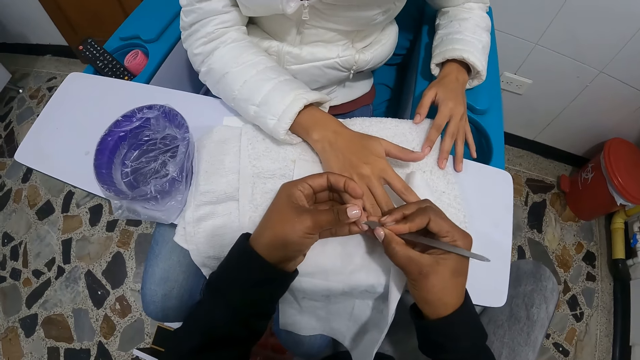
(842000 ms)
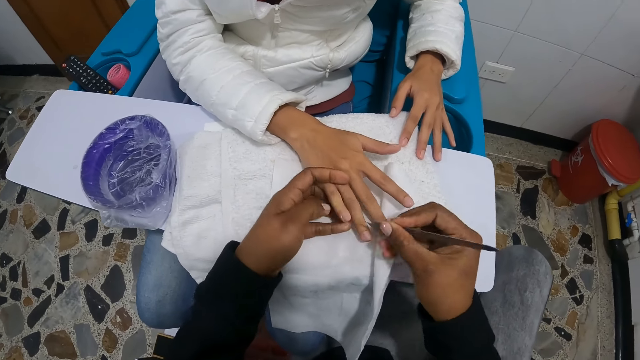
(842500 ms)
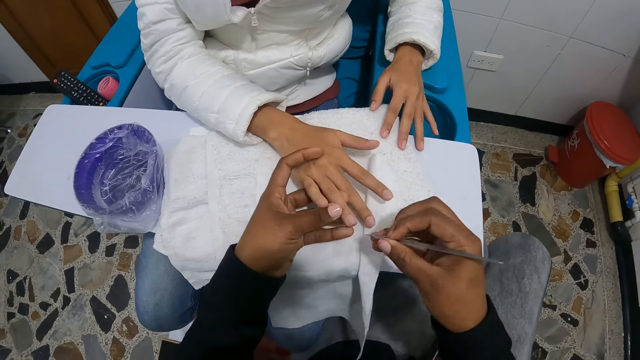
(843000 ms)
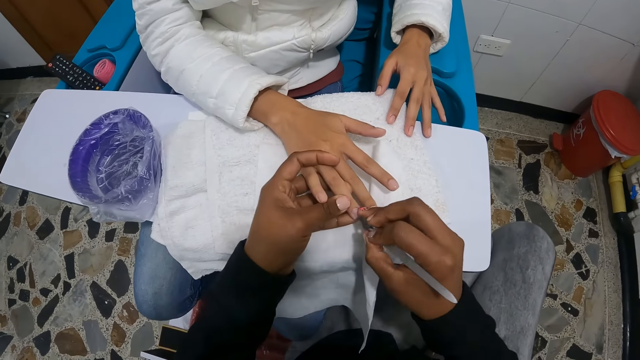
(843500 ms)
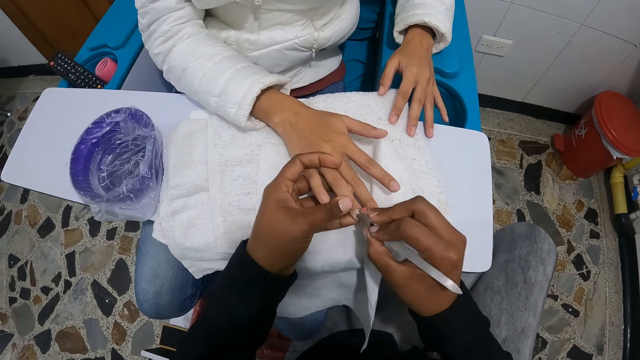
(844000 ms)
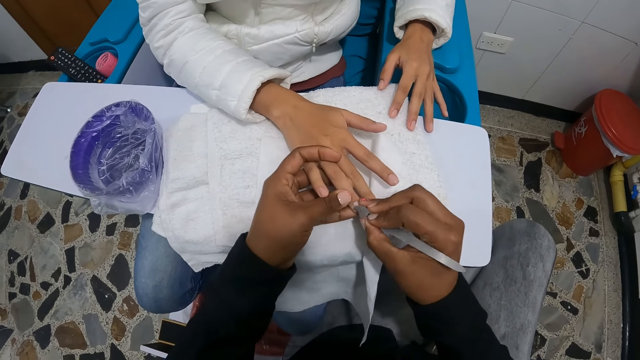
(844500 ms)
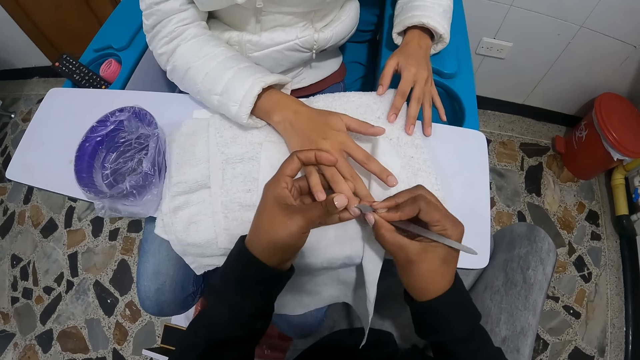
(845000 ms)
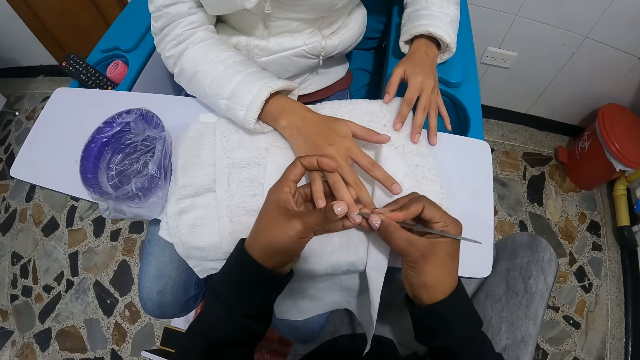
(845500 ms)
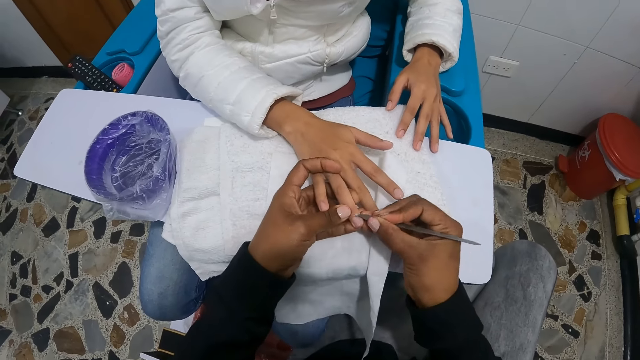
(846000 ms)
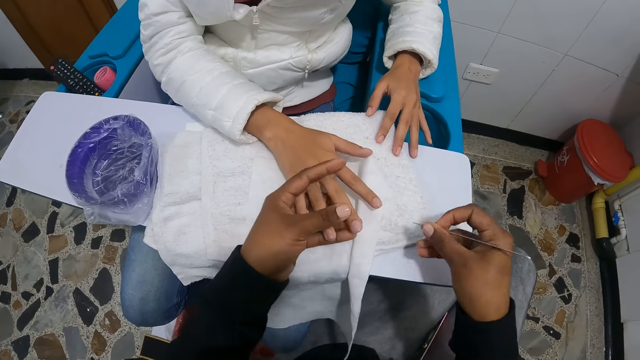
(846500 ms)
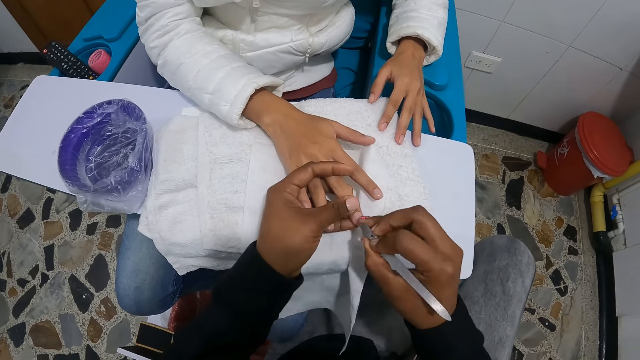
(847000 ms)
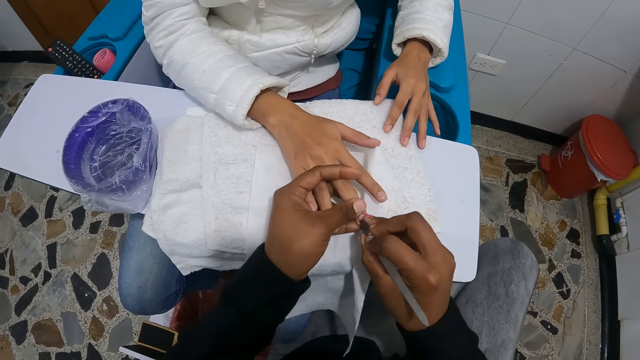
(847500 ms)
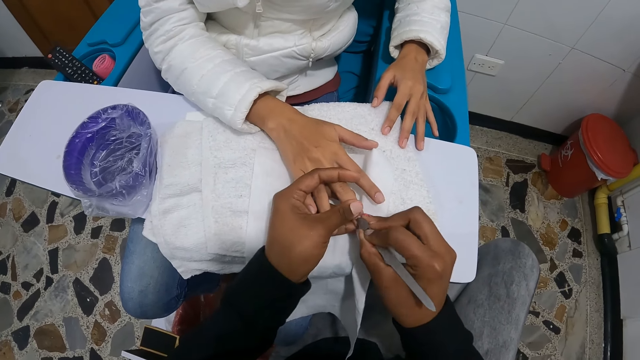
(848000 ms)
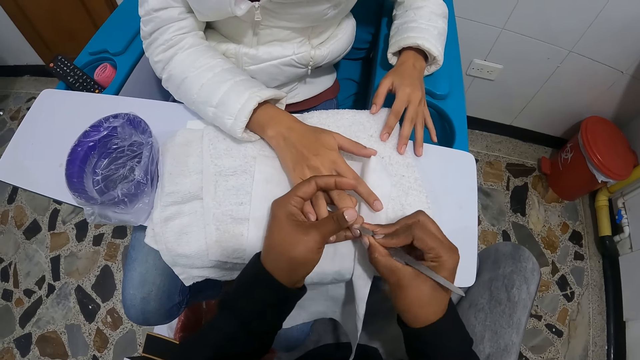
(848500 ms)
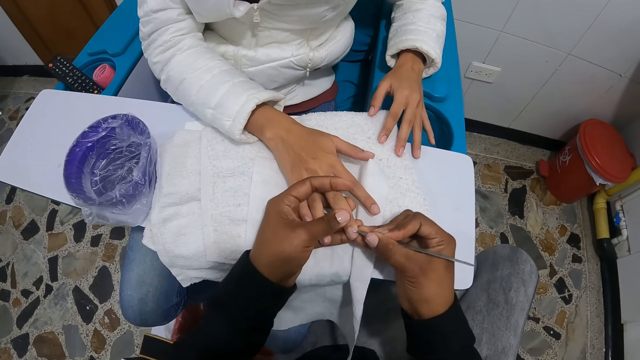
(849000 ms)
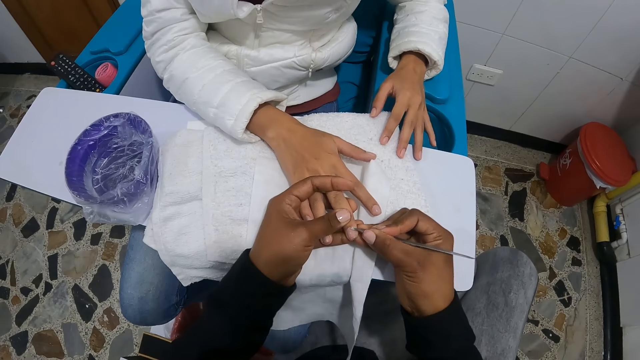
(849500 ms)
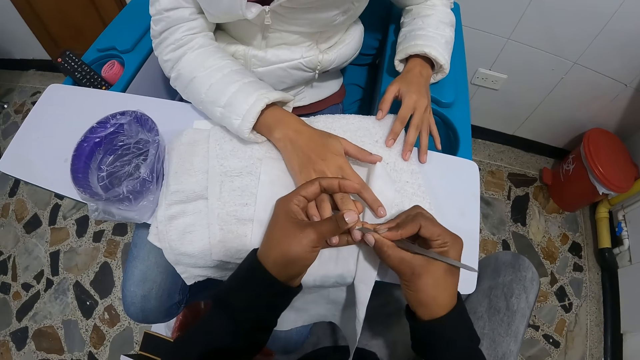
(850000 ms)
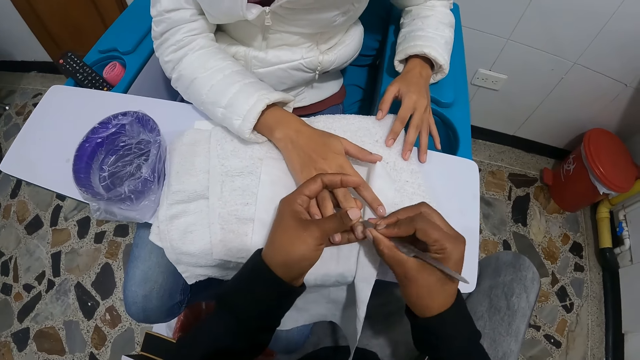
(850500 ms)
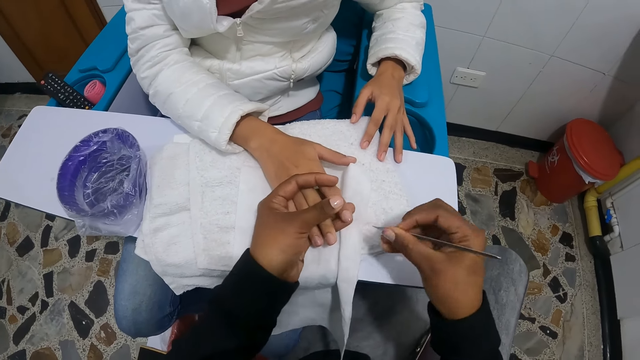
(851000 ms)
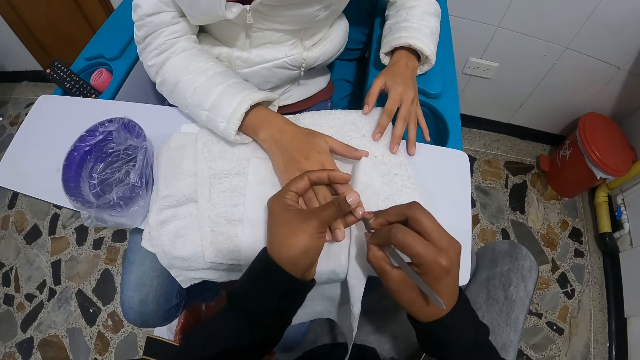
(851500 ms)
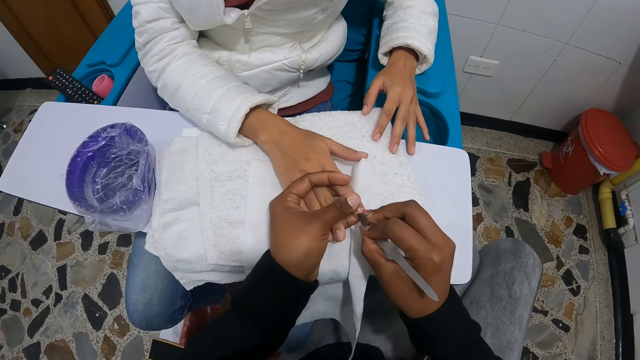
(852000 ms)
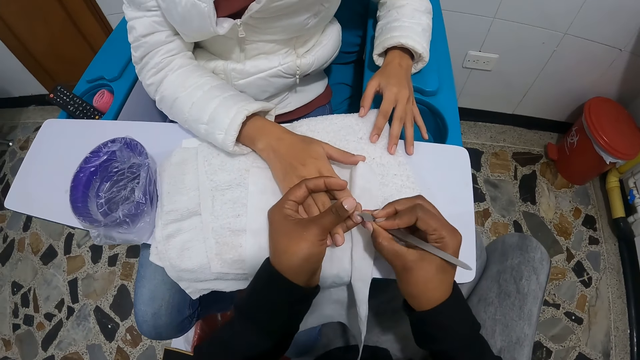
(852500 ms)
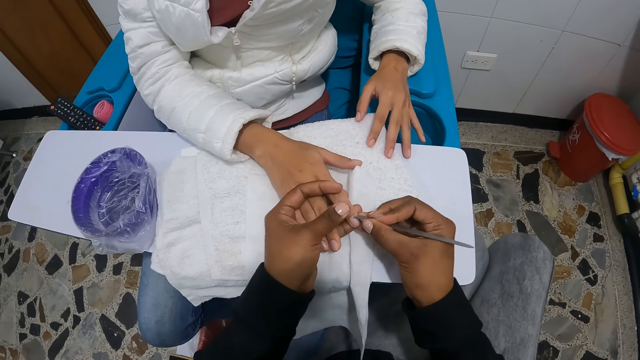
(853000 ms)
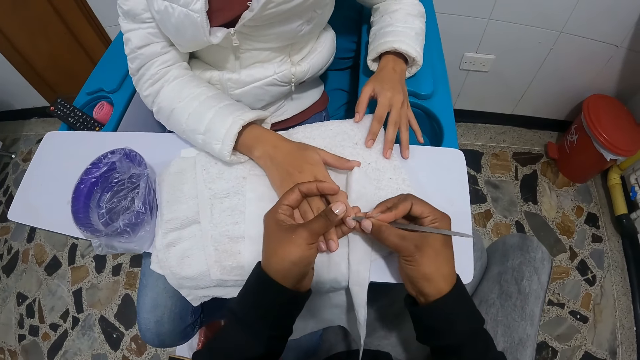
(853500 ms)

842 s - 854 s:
The camera wearer cleans the cuticle pusher with the hand towel in the plank. She fixes the woman's right nails with the cuticle pusher in her right hand. She cleans the cuticle pusher with the hand towel in the plank. She fixes the woman's right nails with the cuticle pusher in her right hand. She cleans the cuticle pusher with the hand towel in the plank. She fixes the woman's right nails with the cuticle pusher in her right hand.

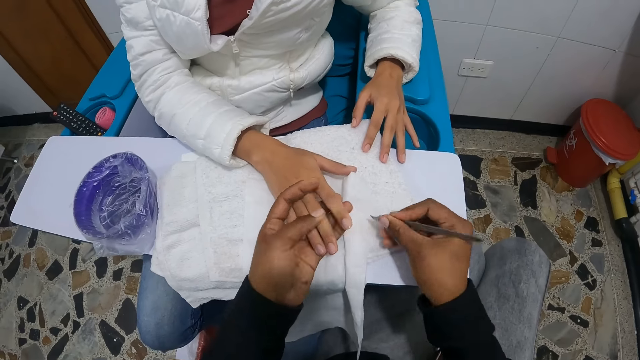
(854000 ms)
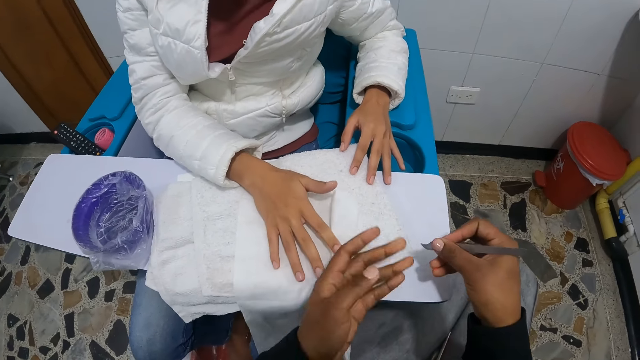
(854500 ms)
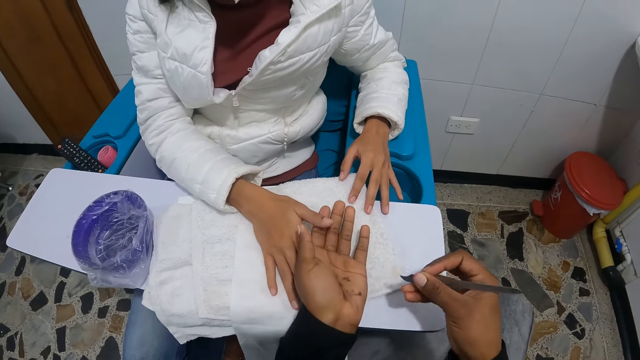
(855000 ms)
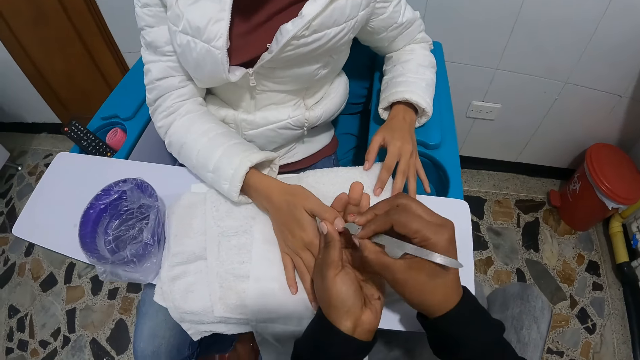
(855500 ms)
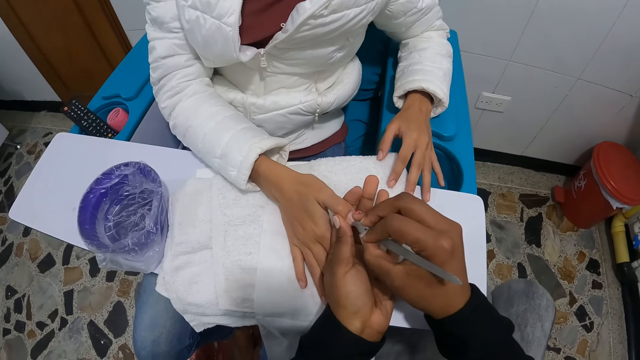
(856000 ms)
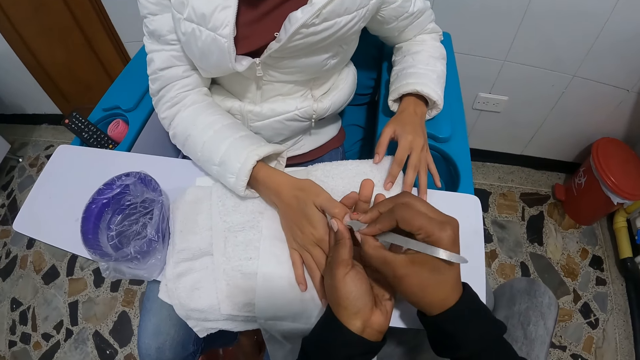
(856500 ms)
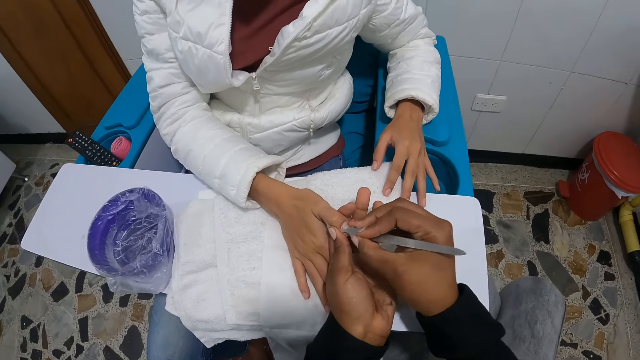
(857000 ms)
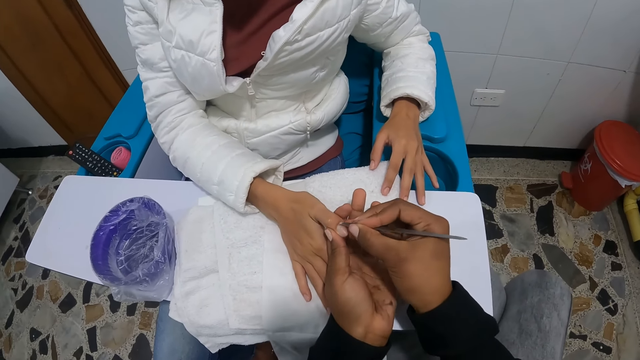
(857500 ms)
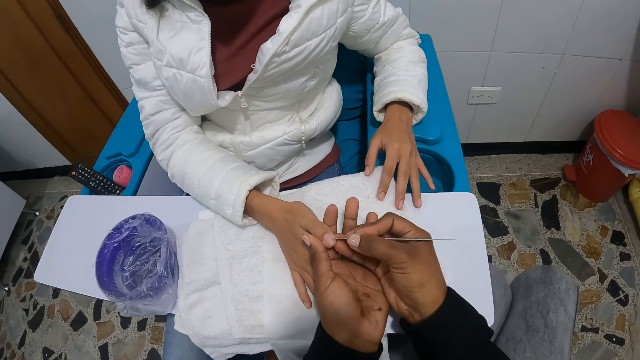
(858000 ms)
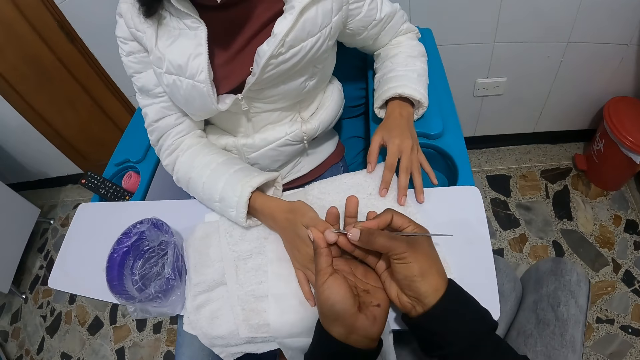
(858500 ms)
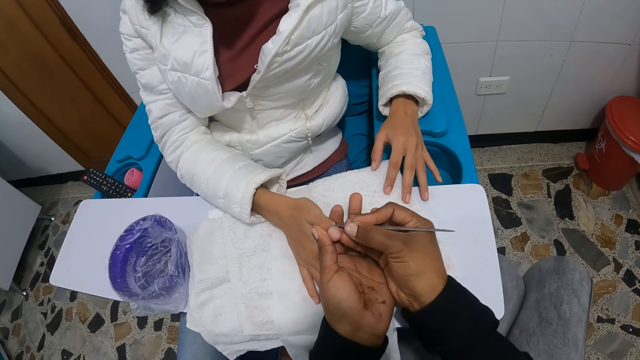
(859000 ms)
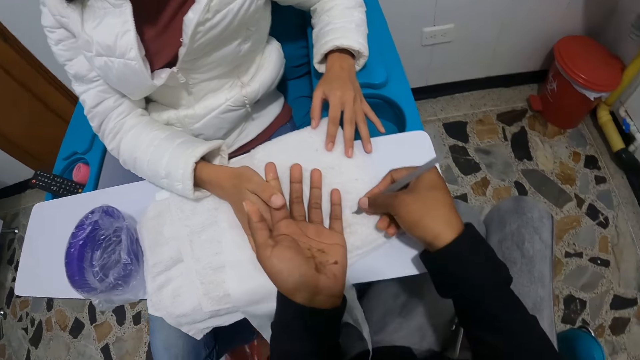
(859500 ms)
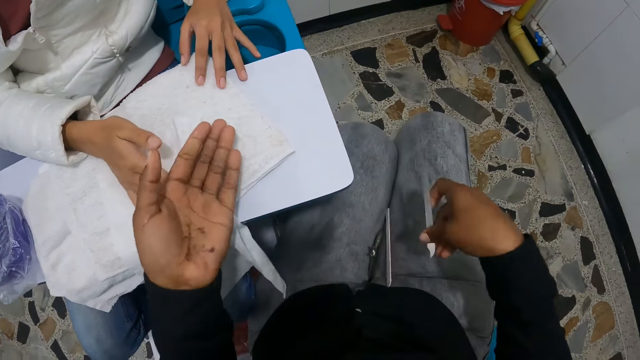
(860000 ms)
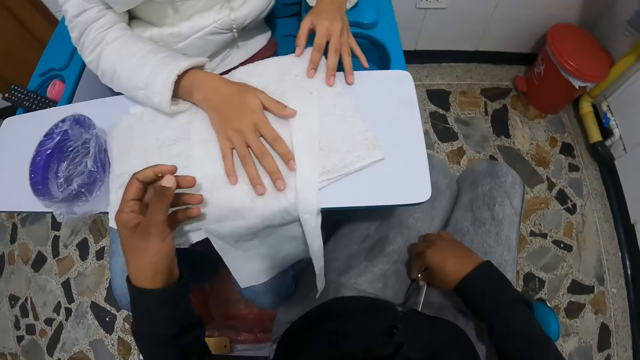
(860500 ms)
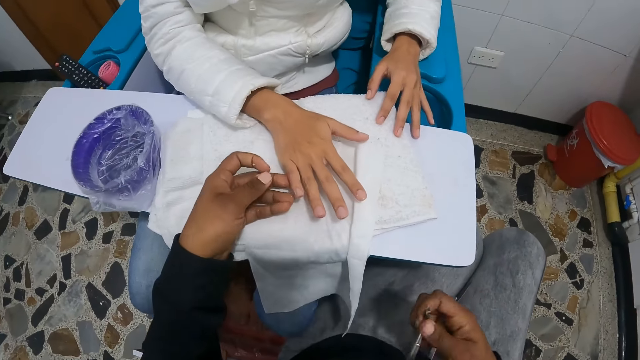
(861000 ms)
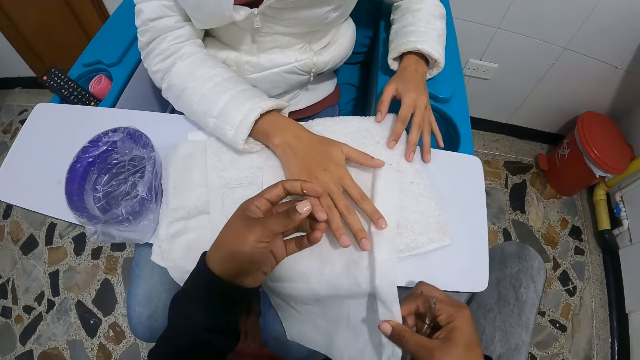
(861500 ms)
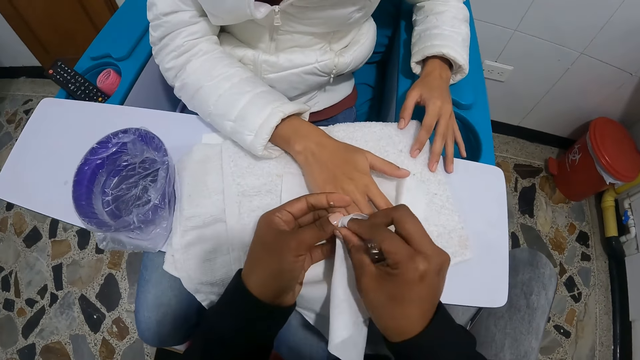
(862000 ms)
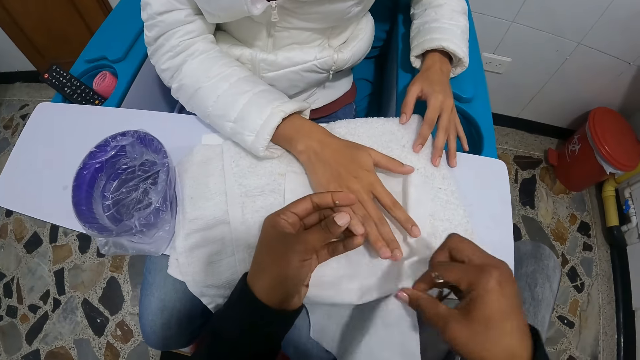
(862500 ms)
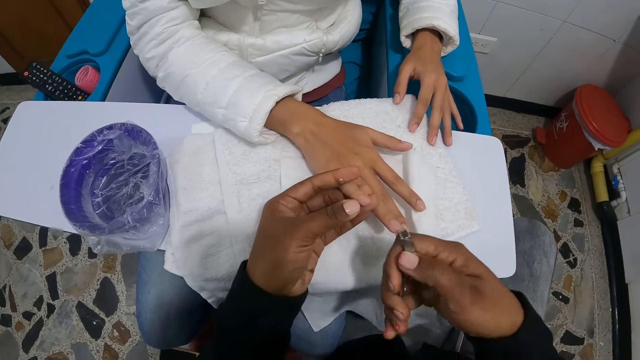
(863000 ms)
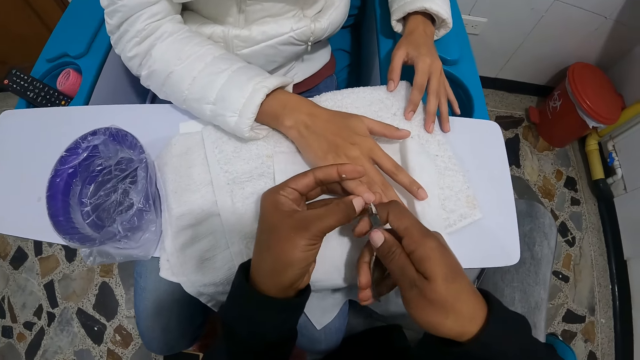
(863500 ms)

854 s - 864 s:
The camera wearer cleans the cuticle pusher with the hand towel in the plank. She removes the woman's cuticles. She fixes the woman's right nails with the cuticle pusher in her right hand. She cleans the cuticle pusher with the hand towel in the plank. She drops the cuticle pusher on her laps with her right hand. She picks up a nail clipper from her laps with her right hand. She picks up the hand towel with her right hand. She cleans the woman's right nails, the pinky finger nail, with the hand towel in her right hand. She holds the woman's right hand with her left hand.
